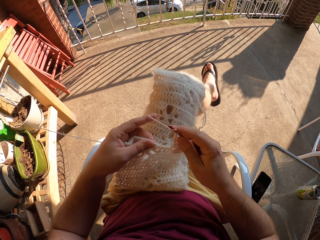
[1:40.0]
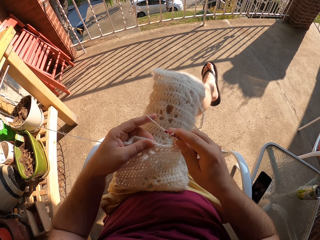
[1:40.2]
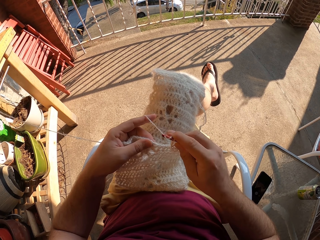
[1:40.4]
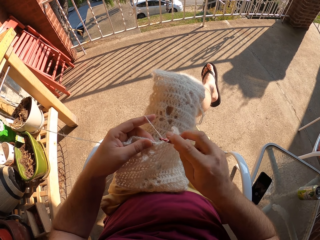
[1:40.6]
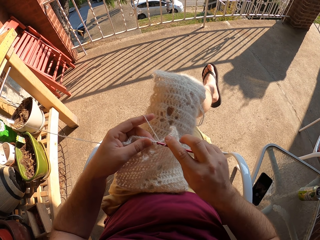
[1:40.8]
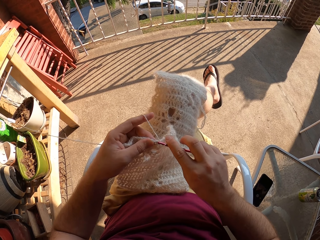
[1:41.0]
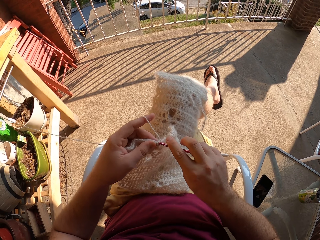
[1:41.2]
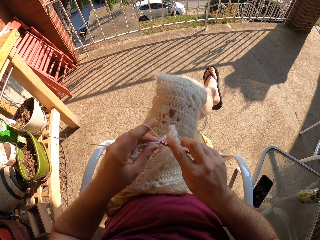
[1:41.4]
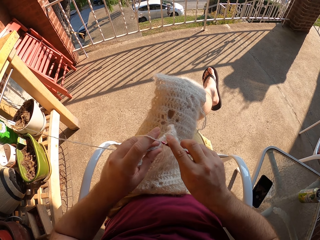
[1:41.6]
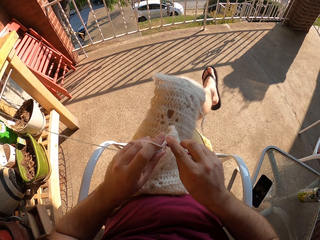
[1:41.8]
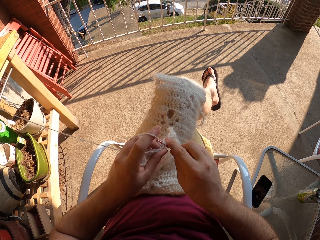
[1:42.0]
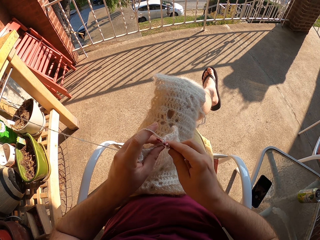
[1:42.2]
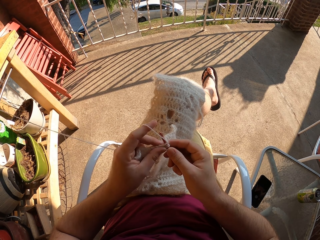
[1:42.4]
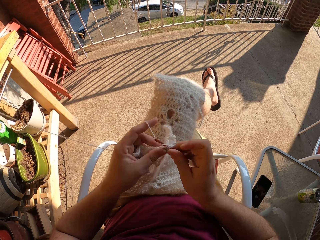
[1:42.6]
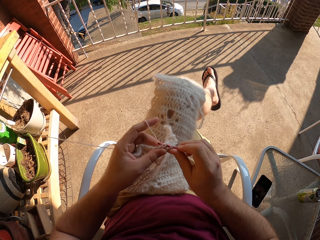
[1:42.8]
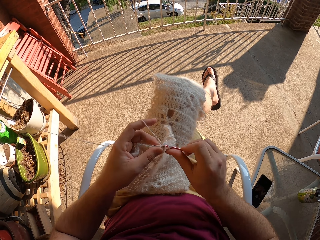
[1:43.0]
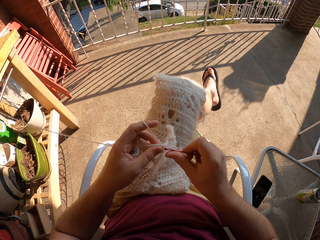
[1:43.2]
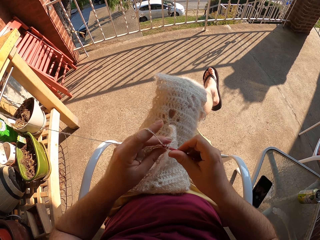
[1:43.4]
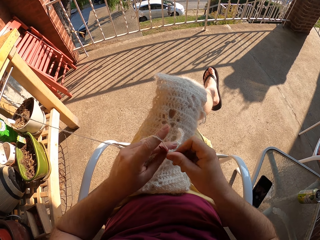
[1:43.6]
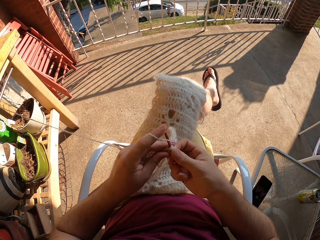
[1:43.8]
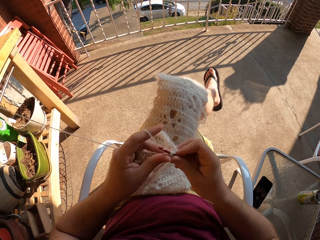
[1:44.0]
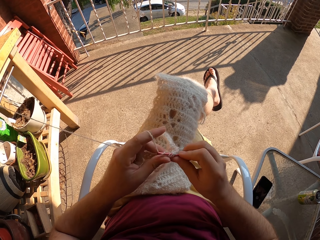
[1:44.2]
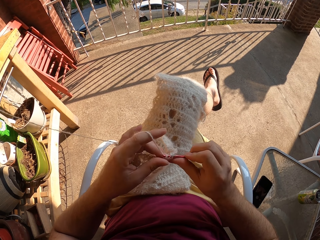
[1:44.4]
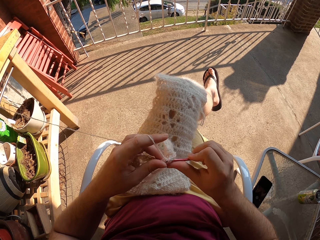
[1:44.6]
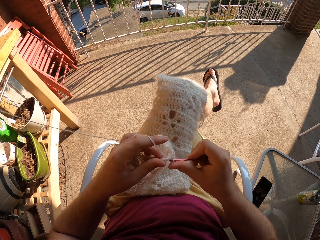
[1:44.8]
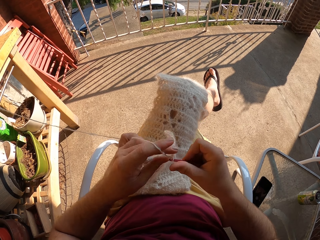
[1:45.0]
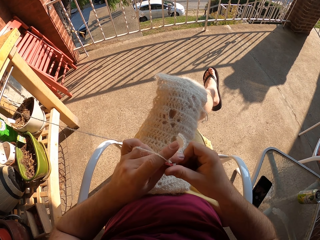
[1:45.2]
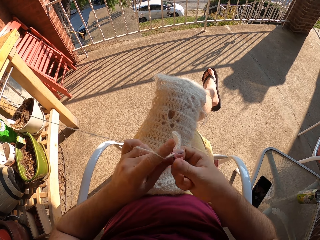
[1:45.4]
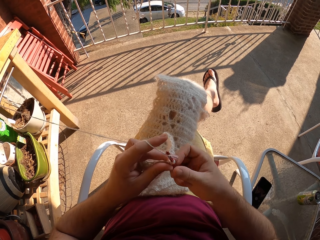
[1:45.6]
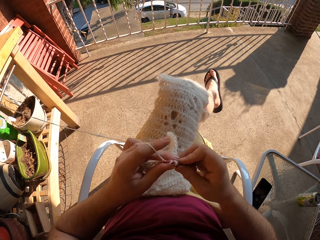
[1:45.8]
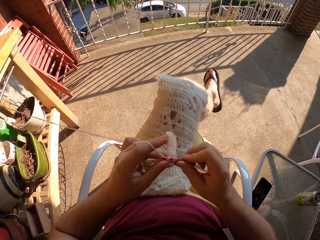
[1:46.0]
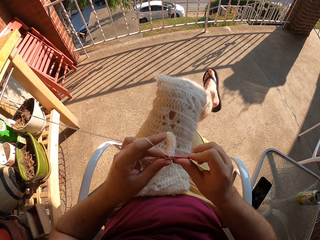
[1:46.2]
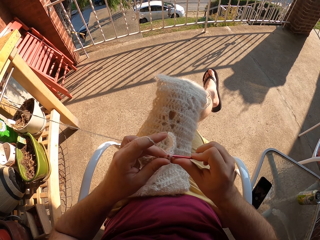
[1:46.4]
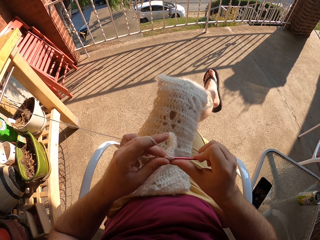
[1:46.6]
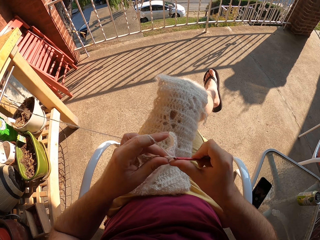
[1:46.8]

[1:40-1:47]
The camera wearer crochets the fabric with a crochet hook.

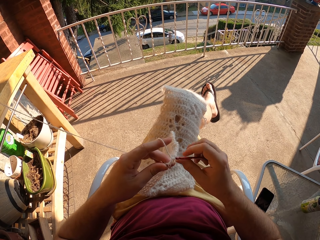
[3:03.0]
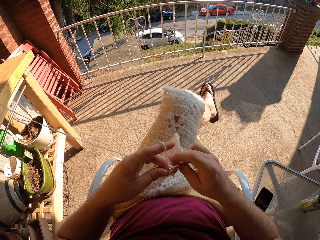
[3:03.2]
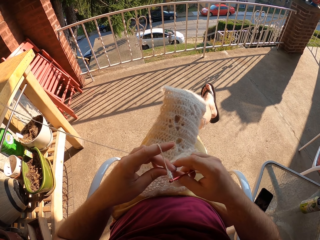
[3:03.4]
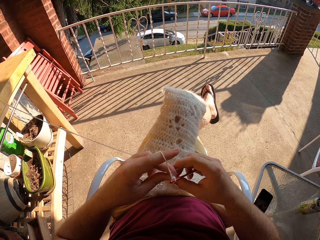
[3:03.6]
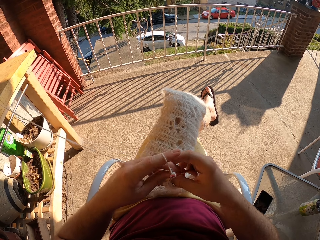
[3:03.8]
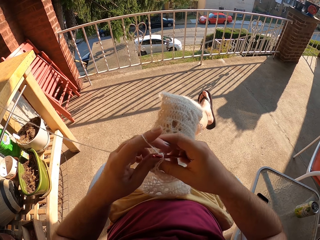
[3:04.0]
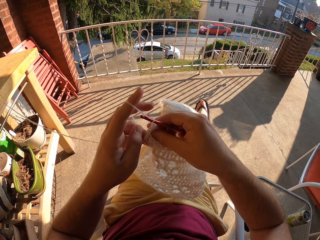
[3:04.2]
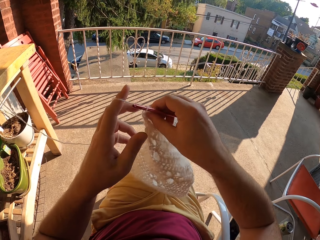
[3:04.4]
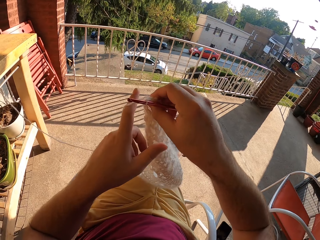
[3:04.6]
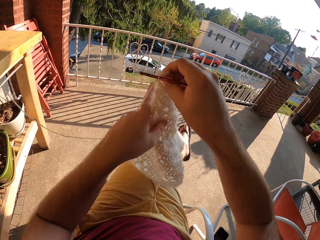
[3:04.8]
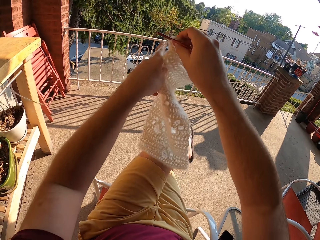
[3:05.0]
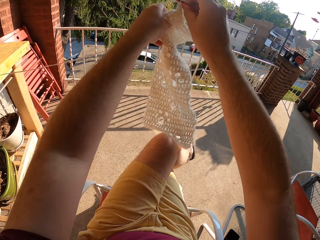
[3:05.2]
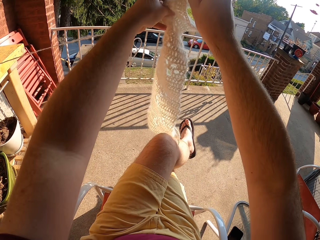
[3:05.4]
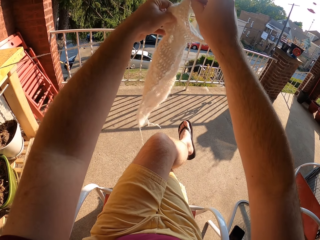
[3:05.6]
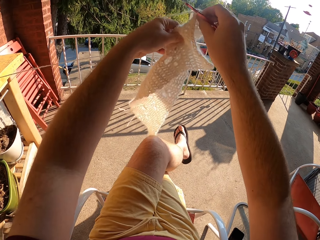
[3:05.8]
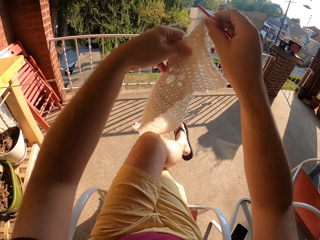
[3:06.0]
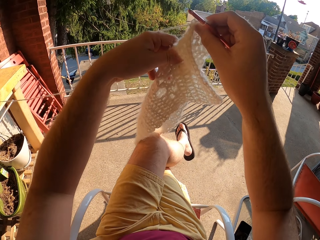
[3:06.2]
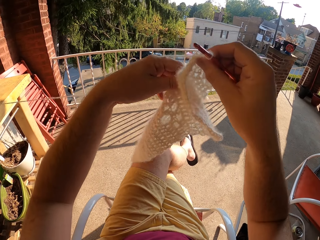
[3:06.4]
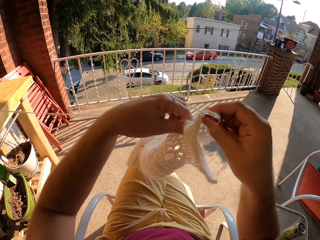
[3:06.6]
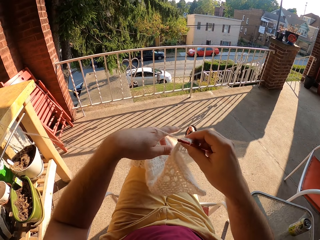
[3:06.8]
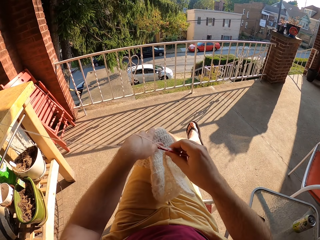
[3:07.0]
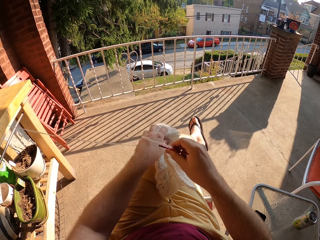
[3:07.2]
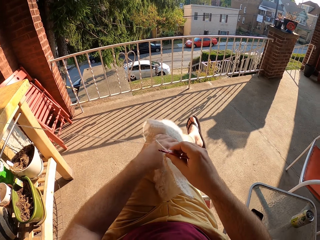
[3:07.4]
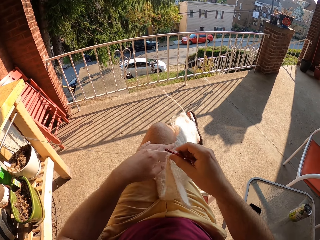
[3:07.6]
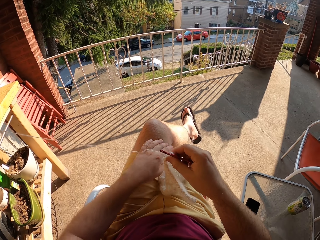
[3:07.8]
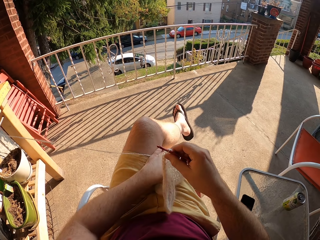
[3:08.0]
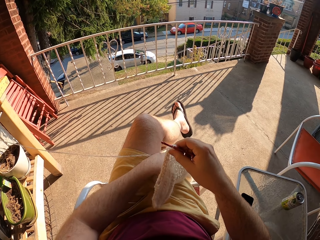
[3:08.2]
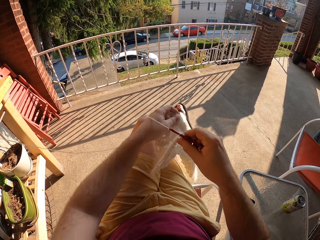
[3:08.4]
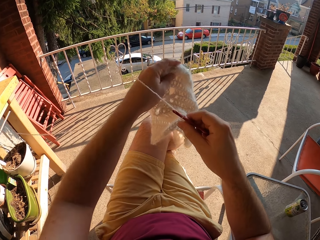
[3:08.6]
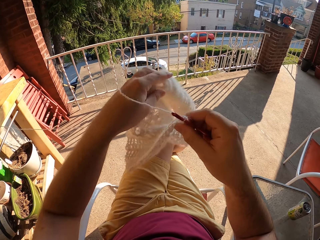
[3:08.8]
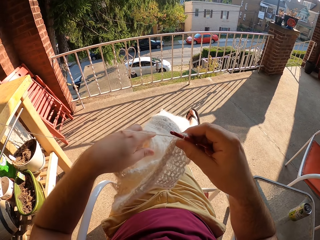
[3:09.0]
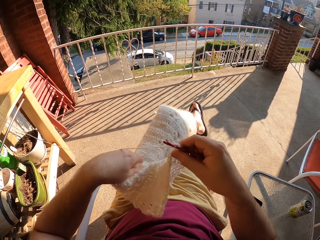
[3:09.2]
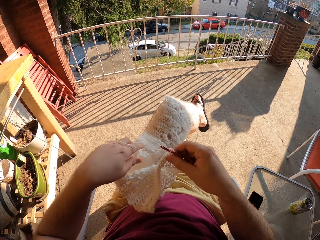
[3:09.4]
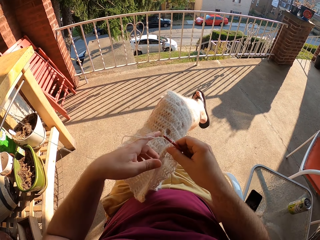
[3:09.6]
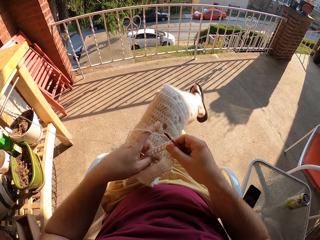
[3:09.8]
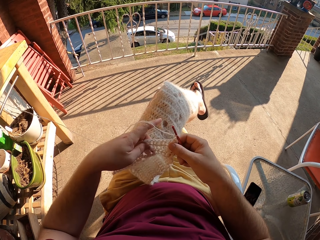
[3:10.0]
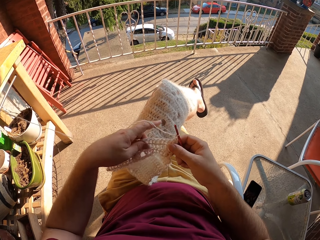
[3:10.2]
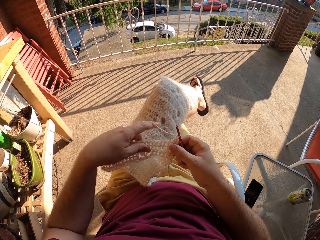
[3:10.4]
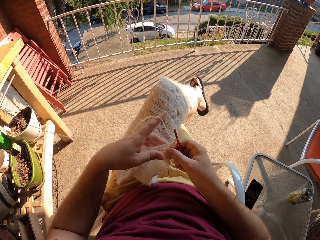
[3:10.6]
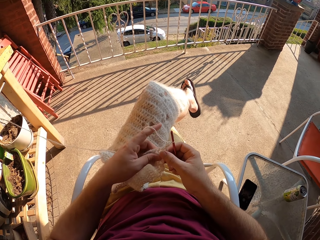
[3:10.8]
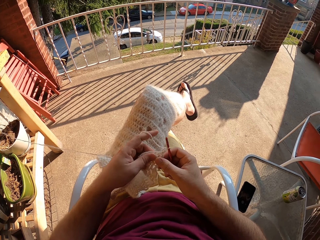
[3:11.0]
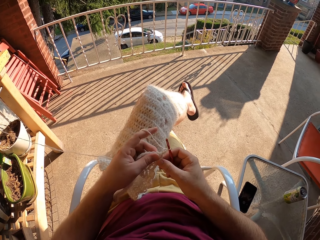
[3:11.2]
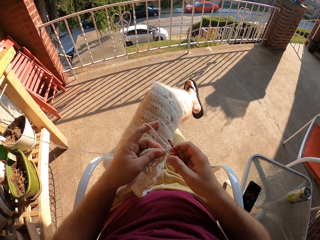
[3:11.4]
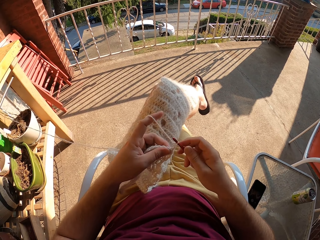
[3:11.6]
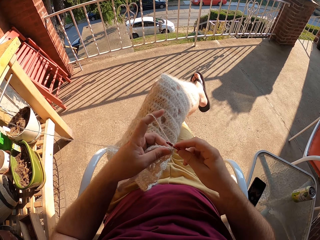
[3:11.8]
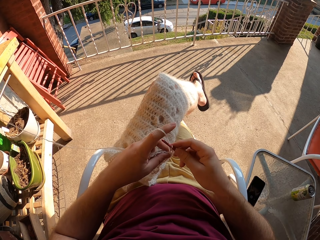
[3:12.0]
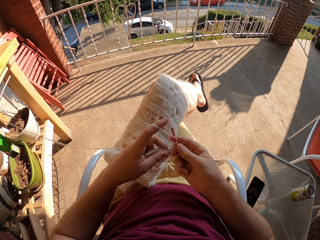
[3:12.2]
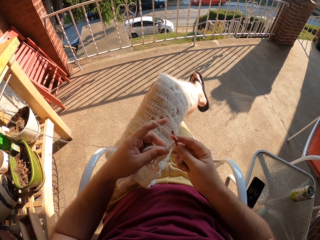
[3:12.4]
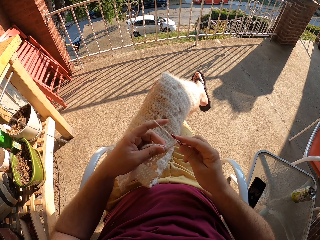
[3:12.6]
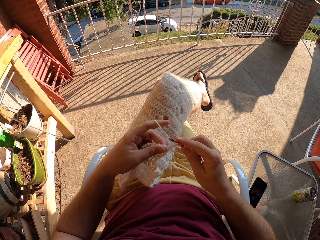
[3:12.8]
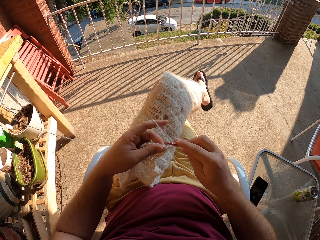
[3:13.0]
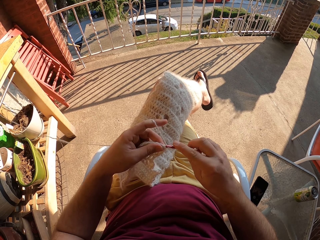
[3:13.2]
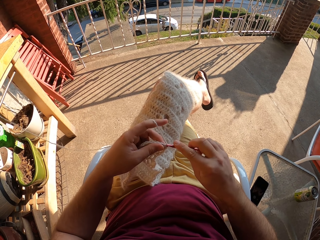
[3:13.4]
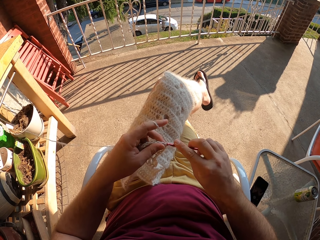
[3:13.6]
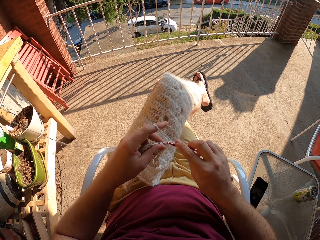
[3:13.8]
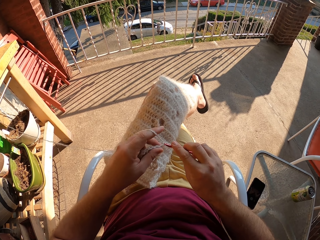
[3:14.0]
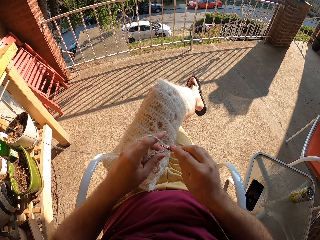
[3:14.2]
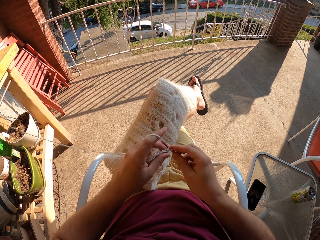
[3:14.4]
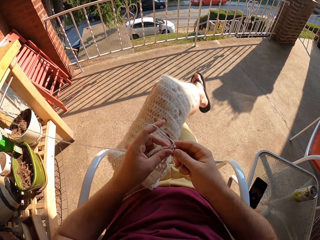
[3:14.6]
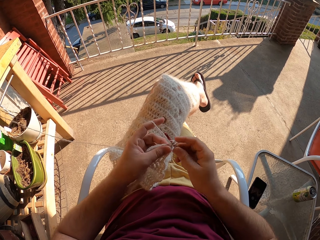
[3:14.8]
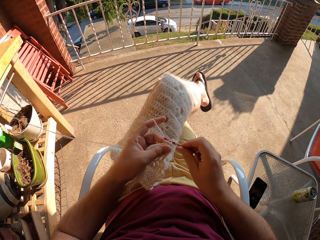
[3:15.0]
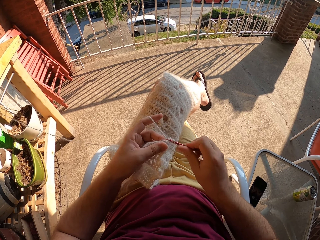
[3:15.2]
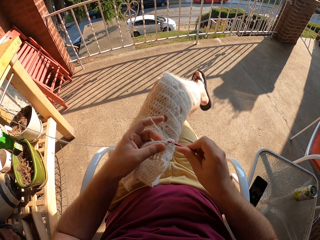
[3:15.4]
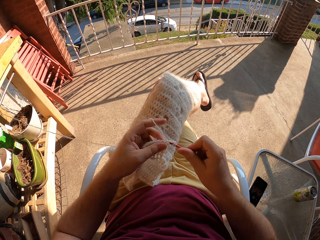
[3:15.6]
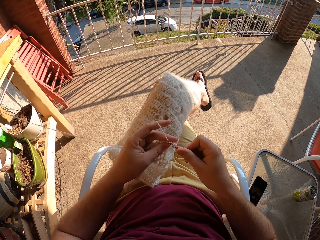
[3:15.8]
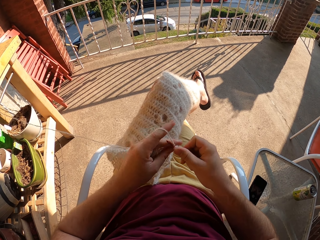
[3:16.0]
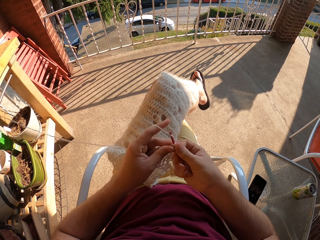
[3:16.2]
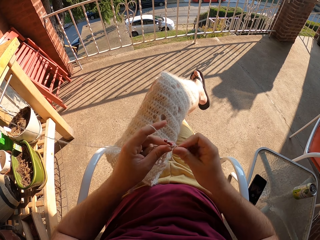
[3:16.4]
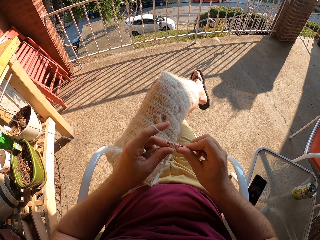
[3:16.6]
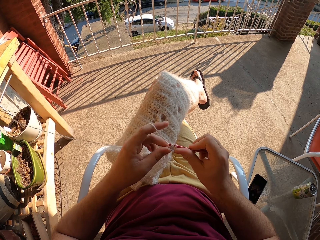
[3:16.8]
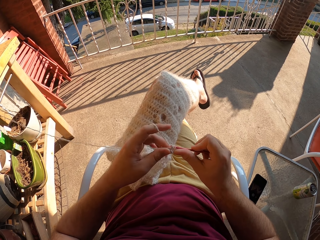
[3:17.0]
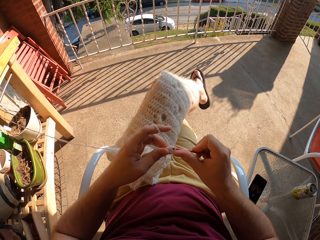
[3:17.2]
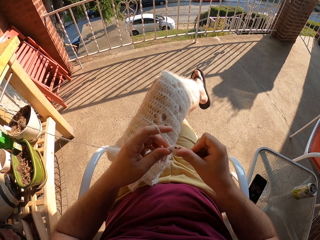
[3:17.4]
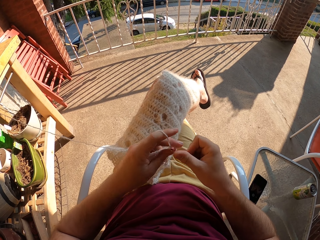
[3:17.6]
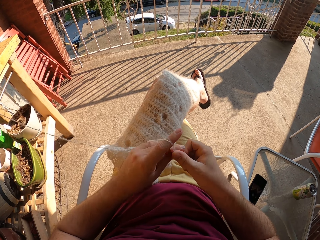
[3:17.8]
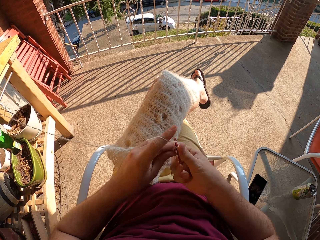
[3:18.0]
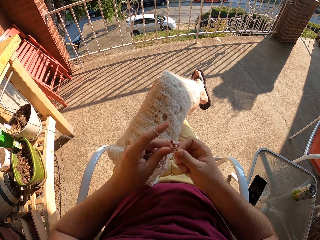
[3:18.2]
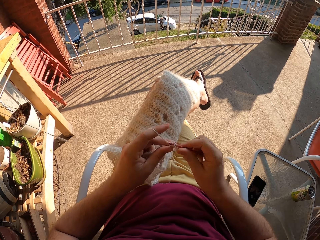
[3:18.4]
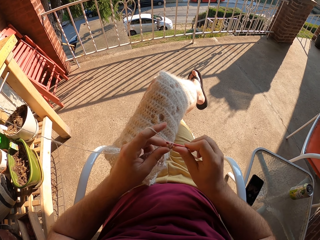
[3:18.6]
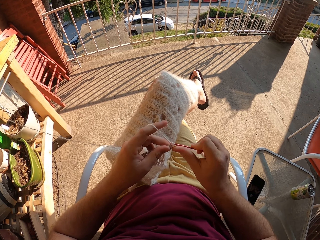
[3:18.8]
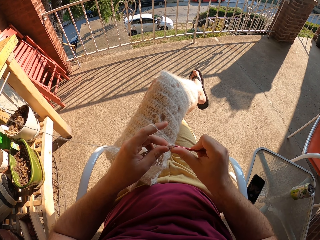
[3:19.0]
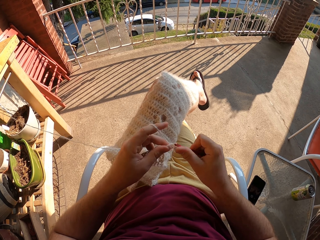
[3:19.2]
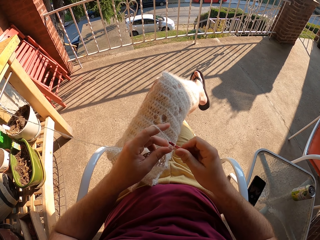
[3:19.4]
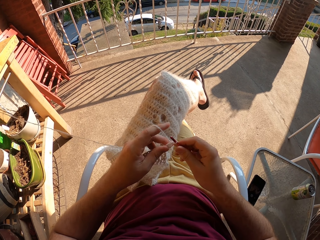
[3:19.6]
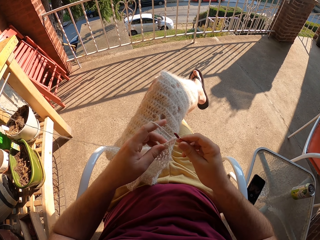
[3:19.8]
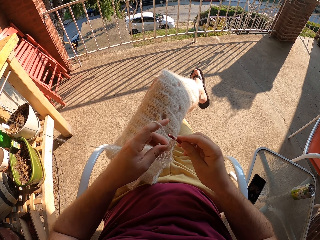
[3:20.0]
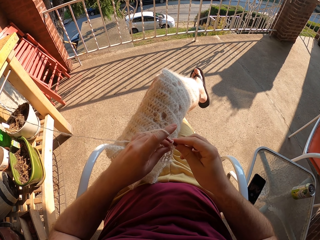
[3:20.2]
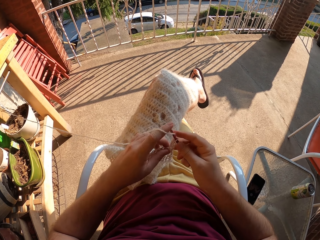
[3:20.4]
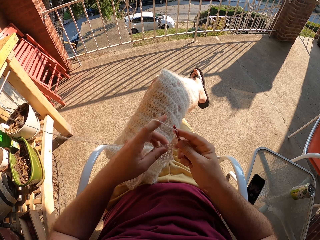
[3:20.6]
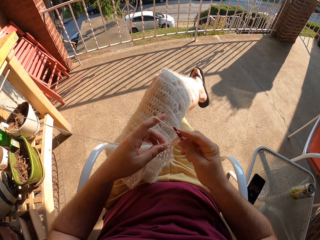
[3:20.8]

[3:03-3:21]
The camera wearer adjusts the fabric. They lift the scarf and return the scarf on the lap. They crochet the fabric with a crochet hook. They knit.
